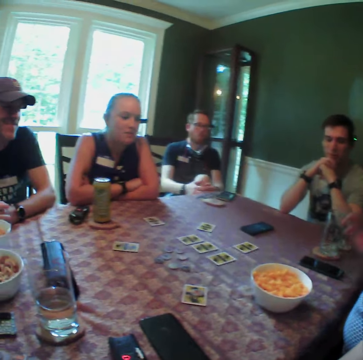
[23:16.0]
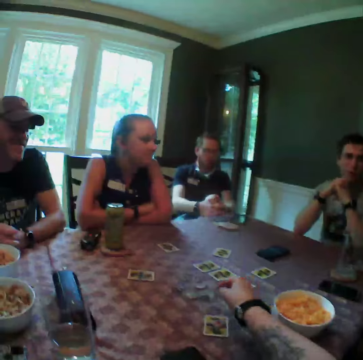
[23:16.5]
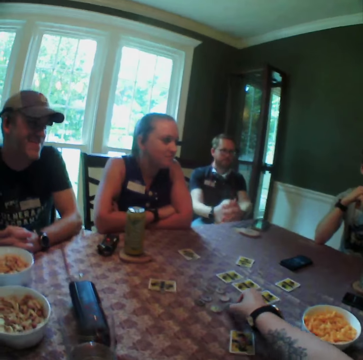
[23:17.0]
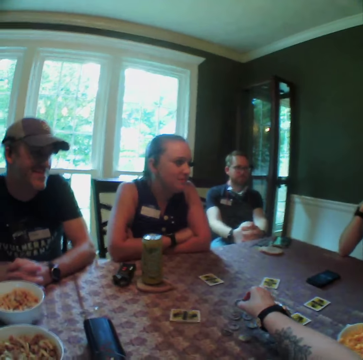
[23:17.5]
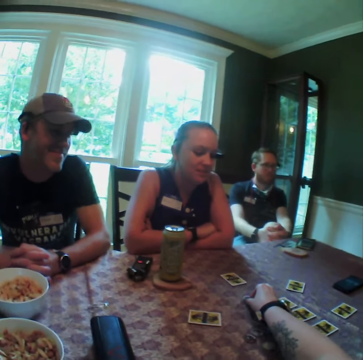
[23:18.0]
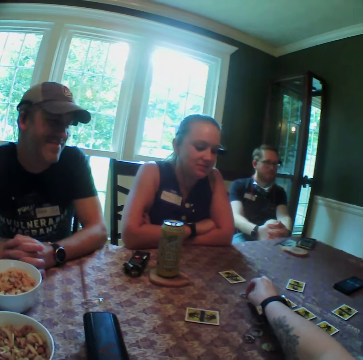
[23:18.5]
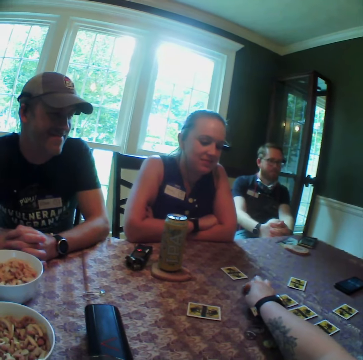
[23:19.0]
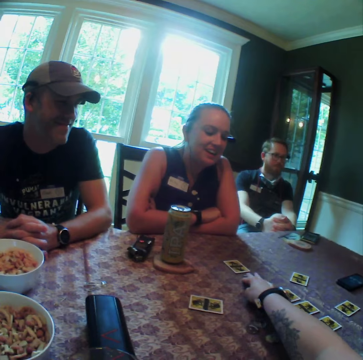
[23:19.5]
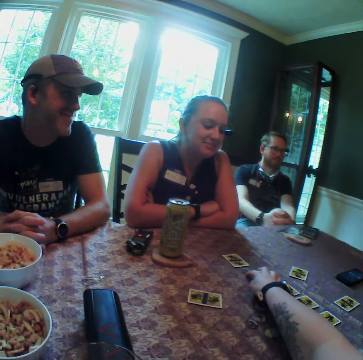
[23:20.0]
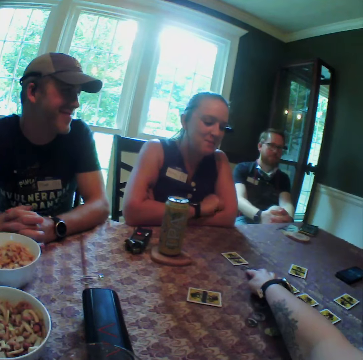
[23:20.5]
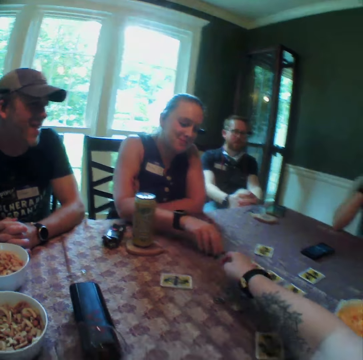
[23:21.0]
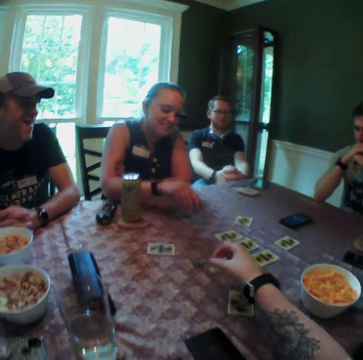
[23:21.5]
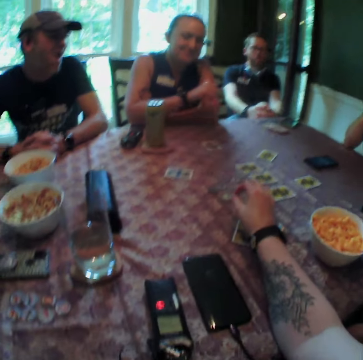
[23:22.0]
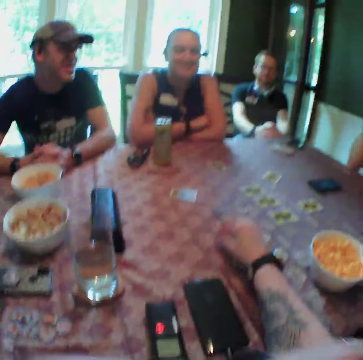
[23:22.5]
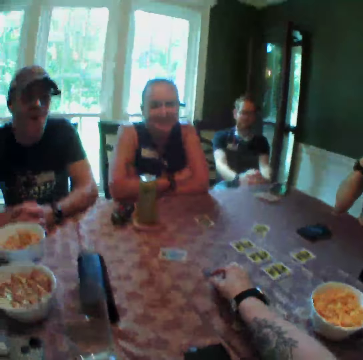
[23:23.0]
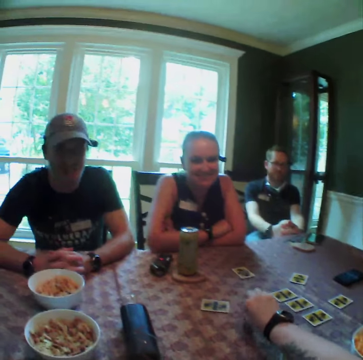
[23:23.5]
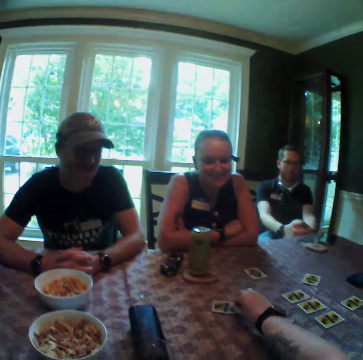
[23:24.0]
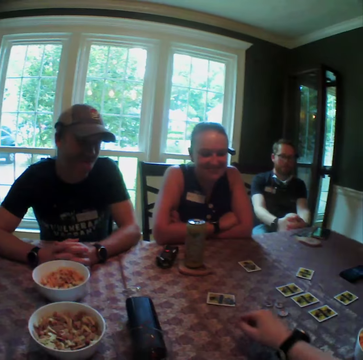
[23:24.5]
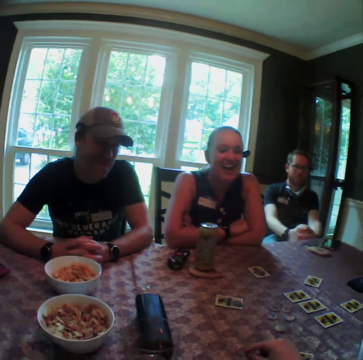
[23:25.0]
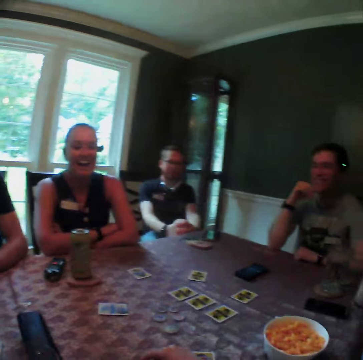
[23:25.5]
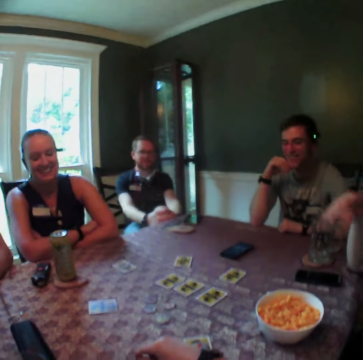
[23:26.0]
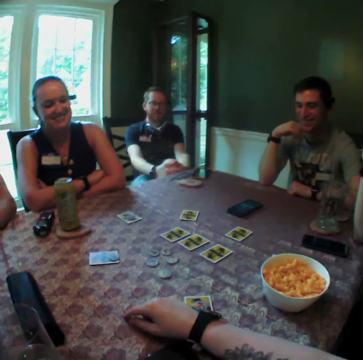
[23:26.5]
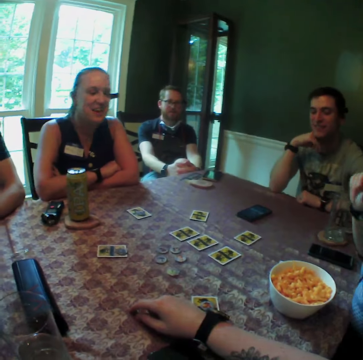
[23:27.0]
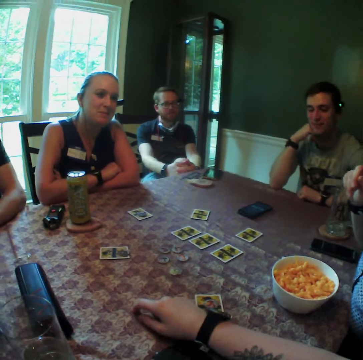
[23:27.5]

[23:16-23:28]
The woman touches a phone on the table with her right hand. She communicates. The camera wearer picks a coaster on the table with his right hand. He moves a chip on the table. He drops the coaster in his right hand on the table and moves the coaster on the table with his right hand. Another woman picks the coaster with her right hand on the table and drops the coaster on a card on the table with her right hand. A woman collects chips on the table. The camera wearer picks the coaster from the table with his right hand. He drops the coaster in his right hand on the card on the table. He moves the chip on the table.

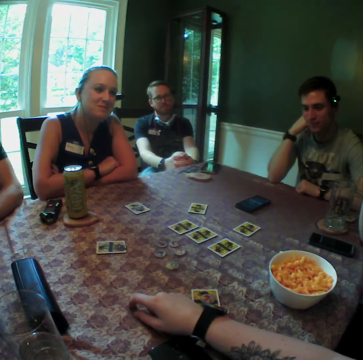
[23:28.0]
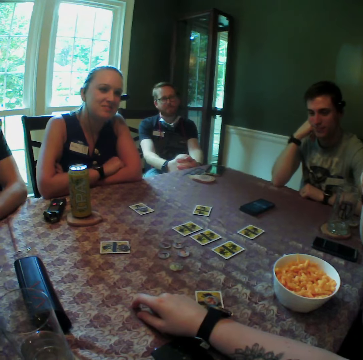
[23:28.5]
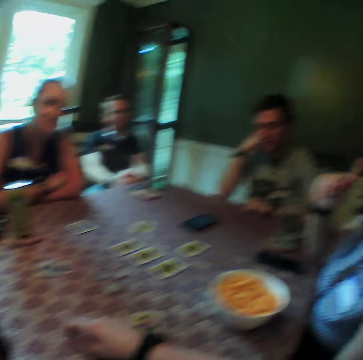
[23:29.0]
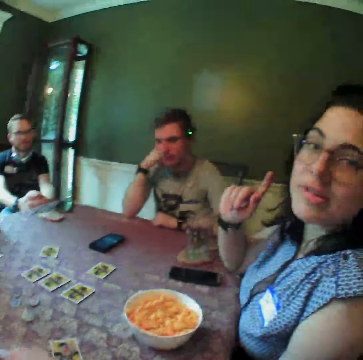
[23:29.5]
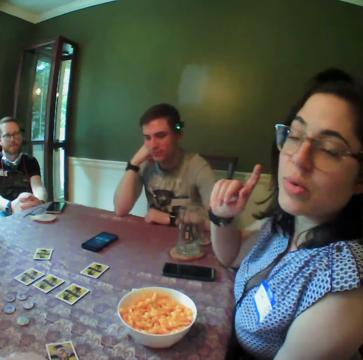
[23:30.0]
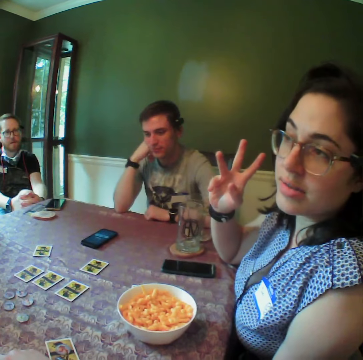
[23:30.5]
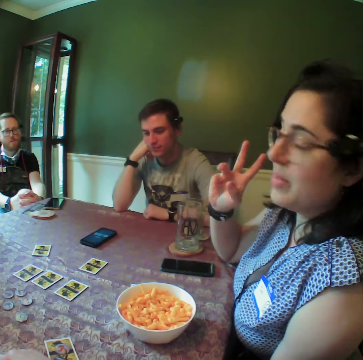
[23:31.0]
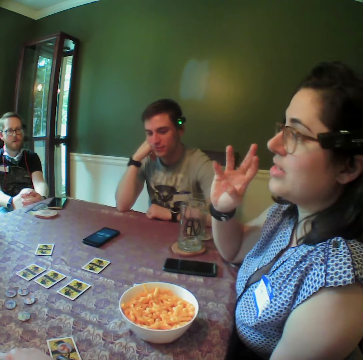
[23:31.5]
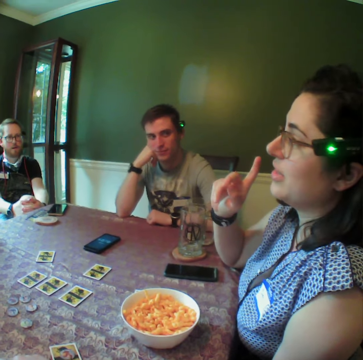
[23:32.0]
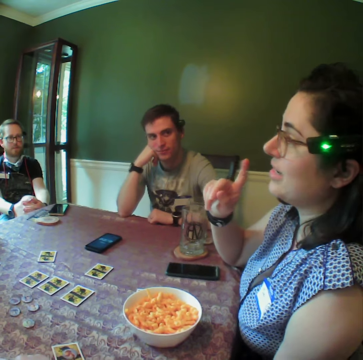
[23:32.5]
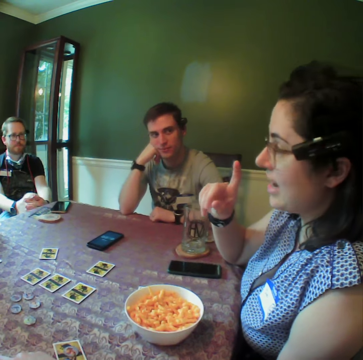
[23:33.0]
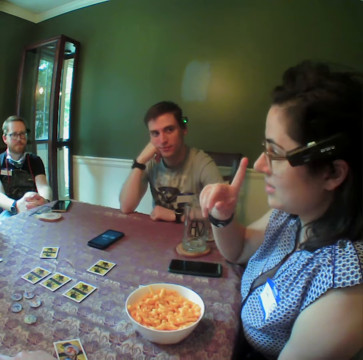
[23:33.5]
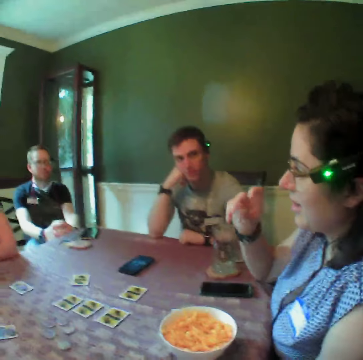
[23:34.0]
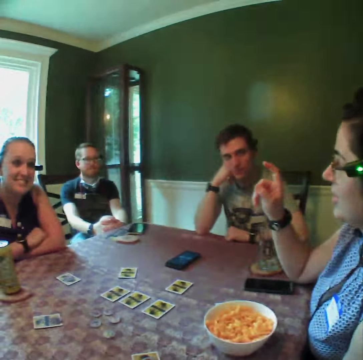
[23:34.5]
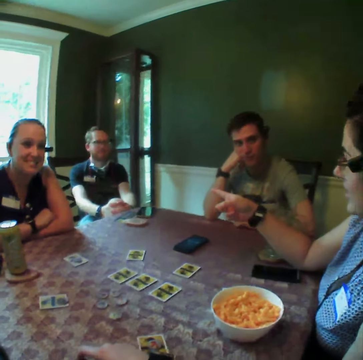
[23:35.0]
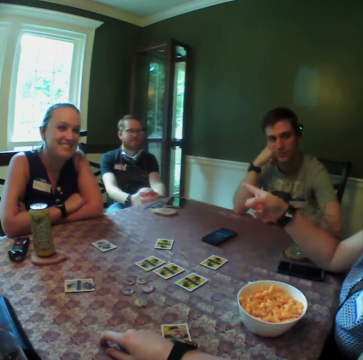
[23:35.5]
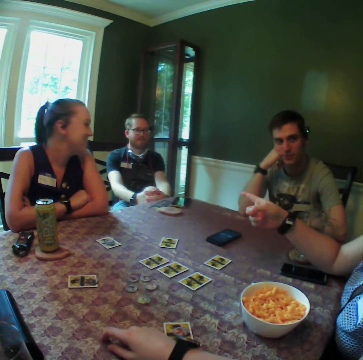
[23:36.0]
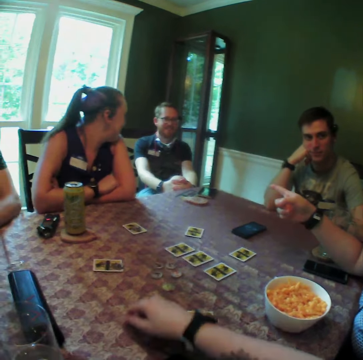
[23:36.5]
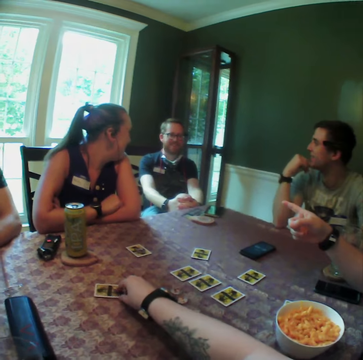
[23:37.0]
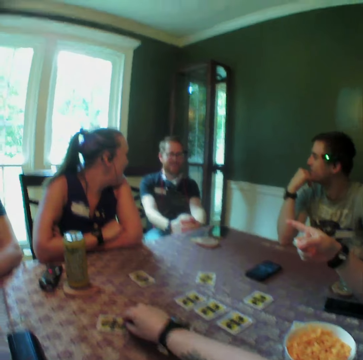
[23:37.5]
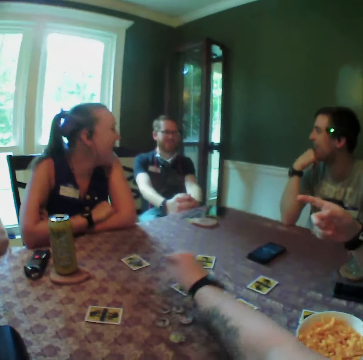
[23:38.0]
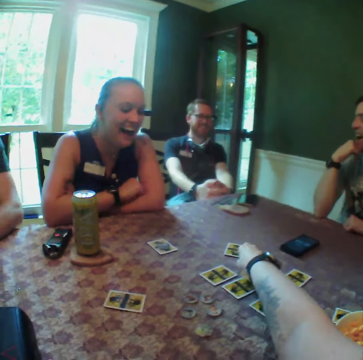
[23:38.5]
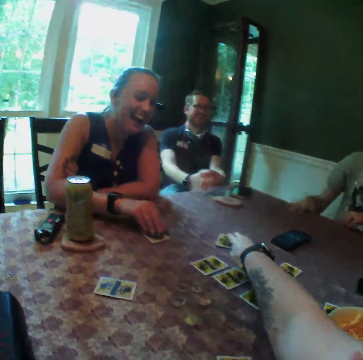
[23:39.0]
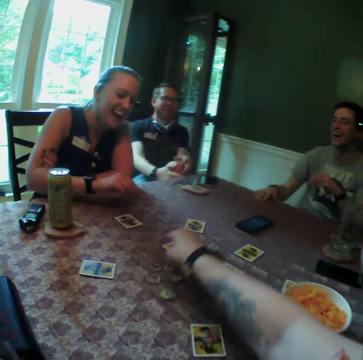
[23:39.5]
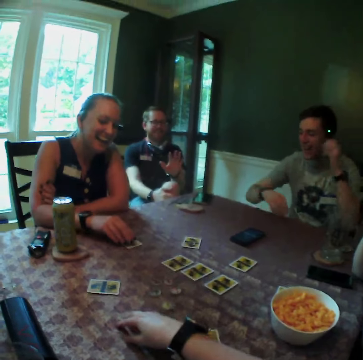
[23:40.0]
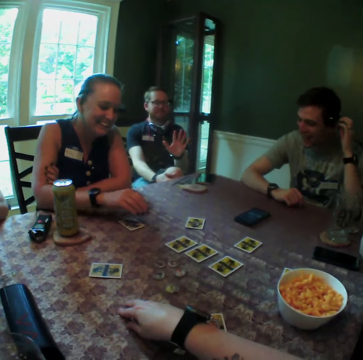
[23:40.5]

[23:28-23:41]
A person talks to the camera wearer. The camera wearer picks the coaster from the card on the table with his right hand. He moves a chip on the table. He drops the coaster on the card on the table with his right hand. A man taps the table with his right hand. A woman picks the coaster on the card on the table with her right hand.

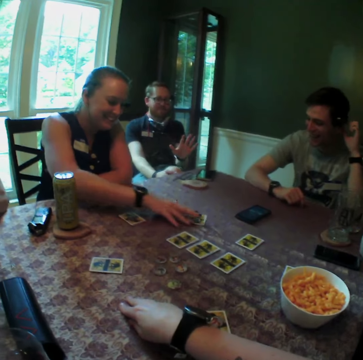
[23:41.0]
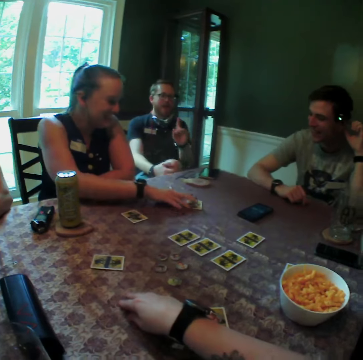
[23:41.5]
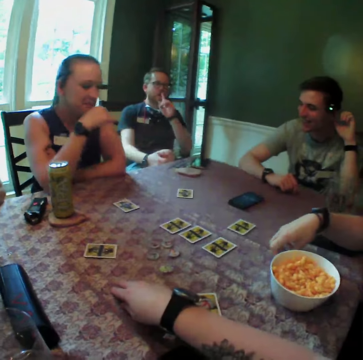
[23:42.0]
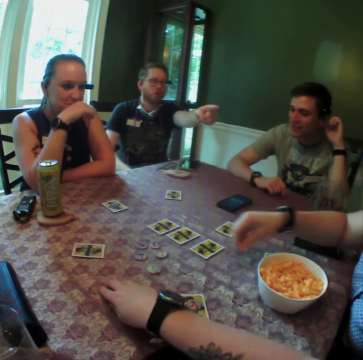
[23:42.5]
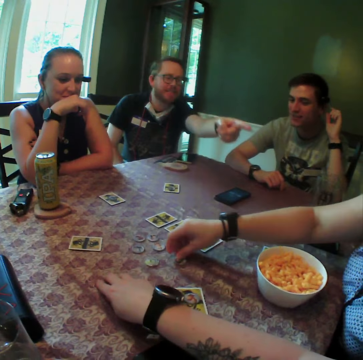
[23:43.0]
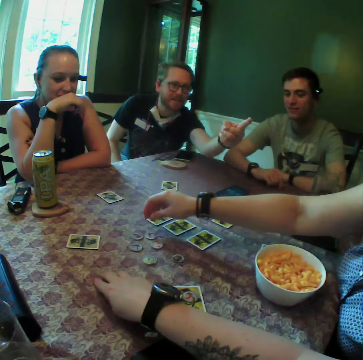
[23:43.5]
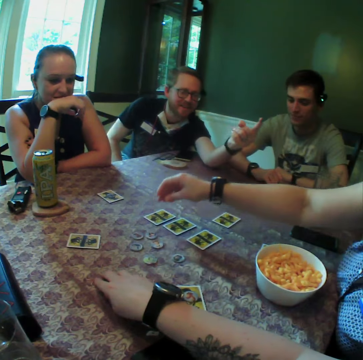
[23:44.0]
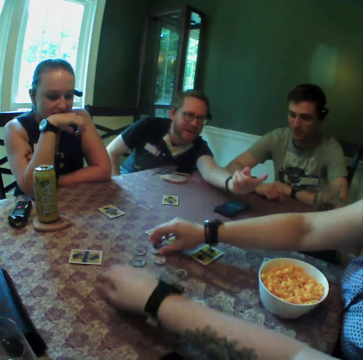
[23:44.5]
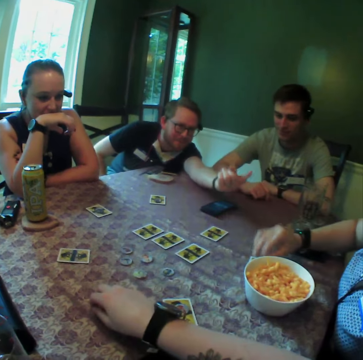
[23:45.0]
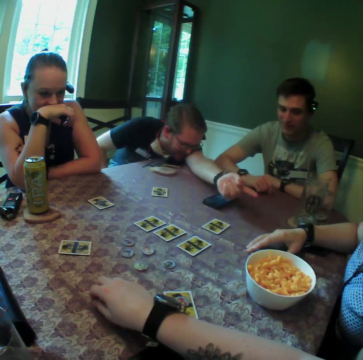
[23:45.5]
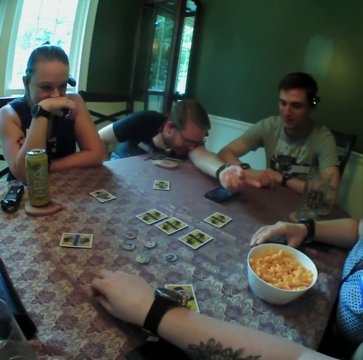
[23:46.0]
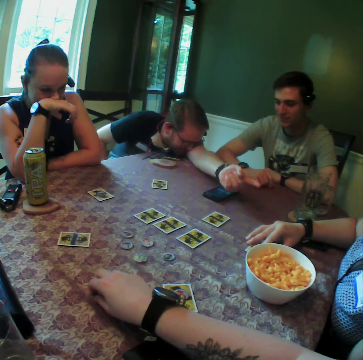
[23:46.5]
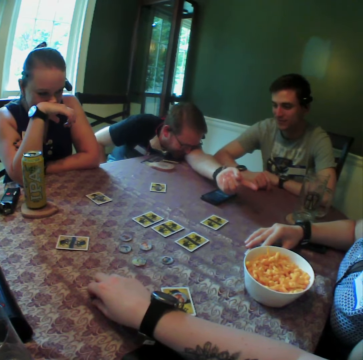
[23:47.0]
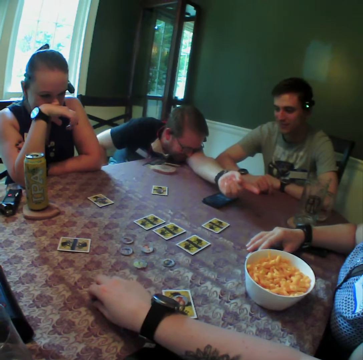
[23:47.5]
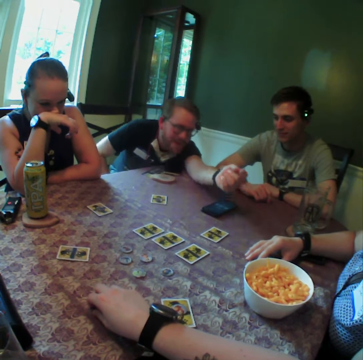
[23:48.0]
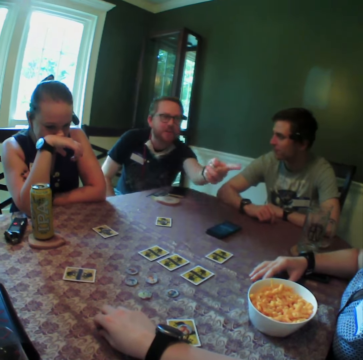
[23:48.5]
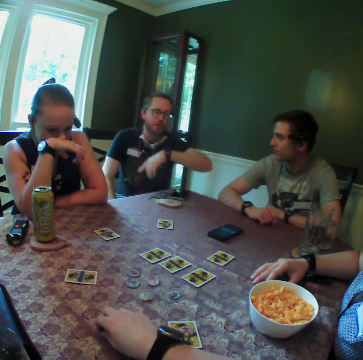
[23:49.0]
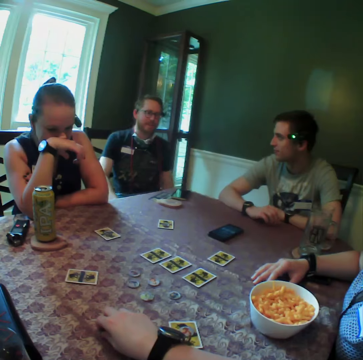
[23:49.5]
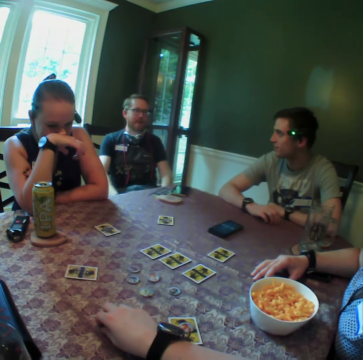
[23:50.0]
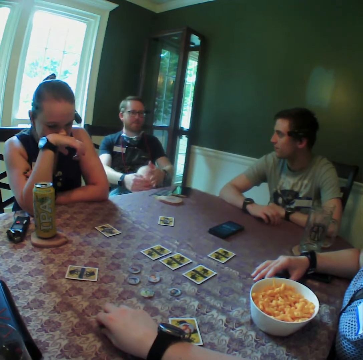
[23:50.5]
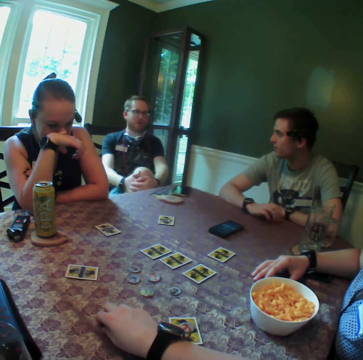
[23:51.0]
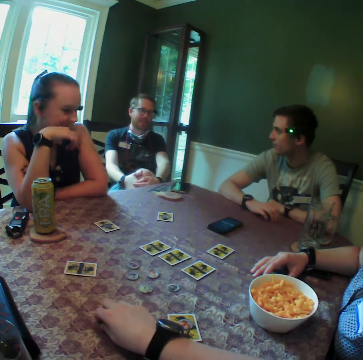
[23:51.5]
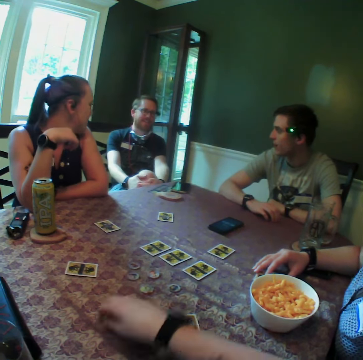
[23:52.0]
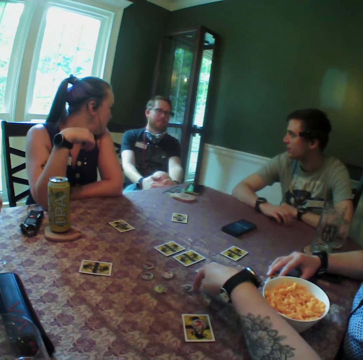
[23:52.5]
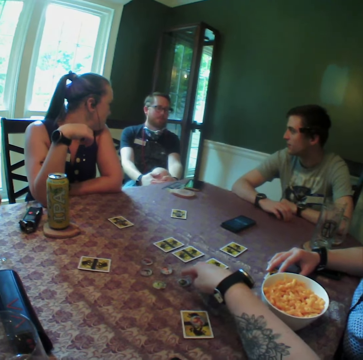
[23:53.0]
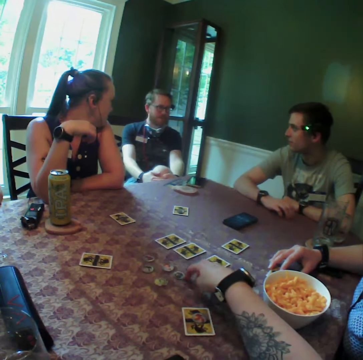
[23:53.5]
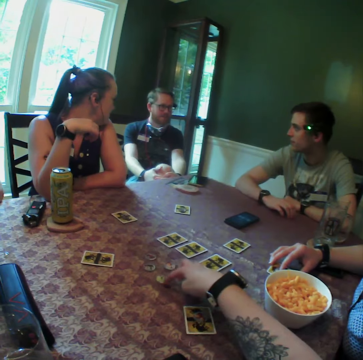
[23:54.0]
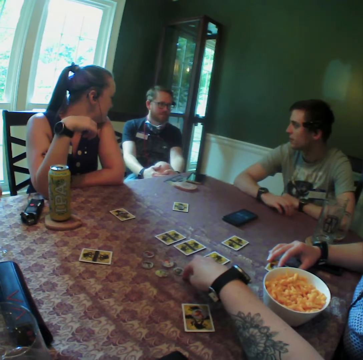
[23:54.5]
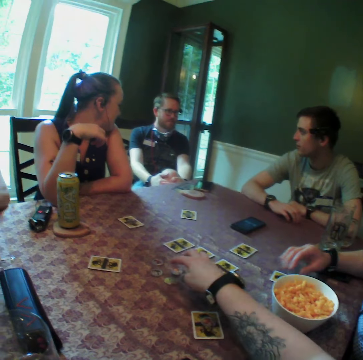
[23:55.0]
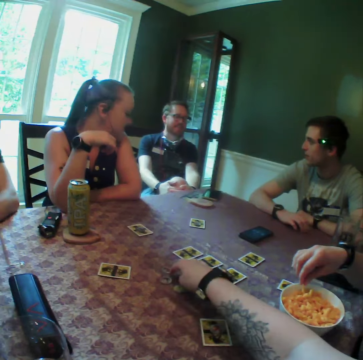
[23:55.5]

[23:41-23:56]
A woman moves a card on the table with her right hand. Another woman picks a coaster on the table with her right hand and drops the coaster on the table with her right hand. A person converses with another person. A man places his left hand on the table. The other woman picks the coaster on the table with her right hand. The camera wearer moves the coaster from the table with his right hand. The other woman drops the coaster on the card on the table with her right hand and moves the card on the table with her right hand. The man removes his left hand from the table. The camera wearer moves the coasters on the table with his right hand. The other woman moves the card on the table with her right hand.
